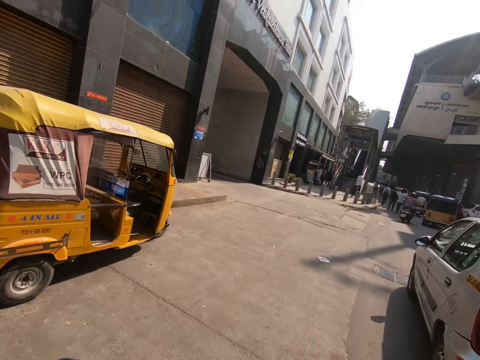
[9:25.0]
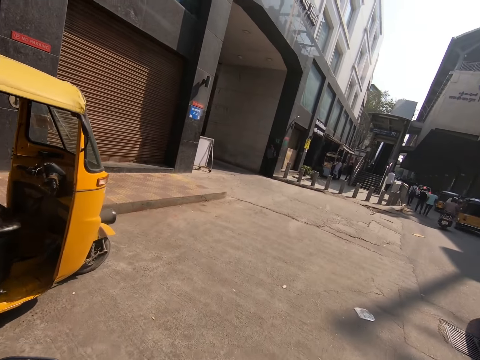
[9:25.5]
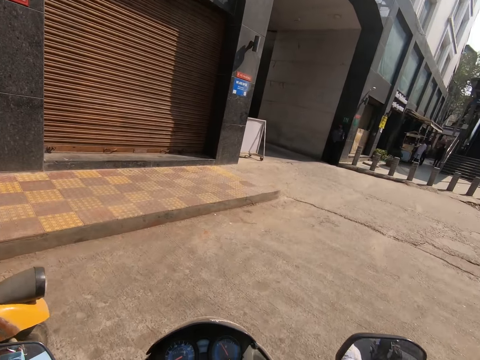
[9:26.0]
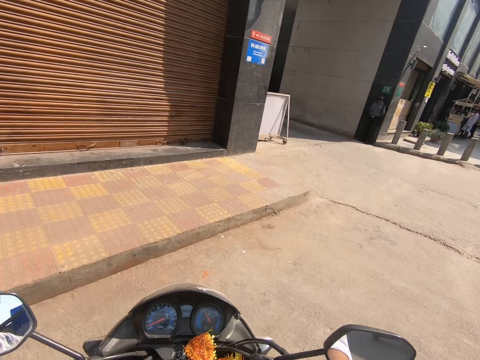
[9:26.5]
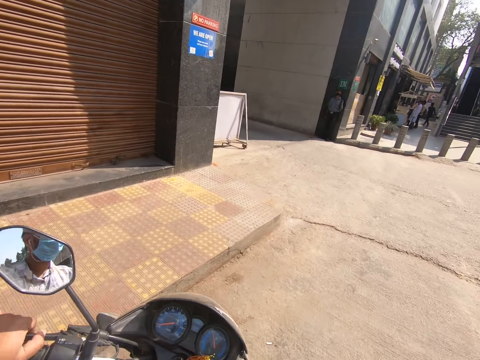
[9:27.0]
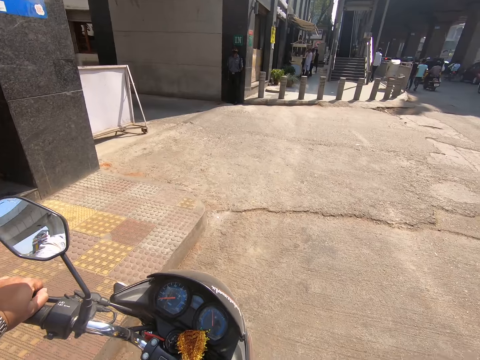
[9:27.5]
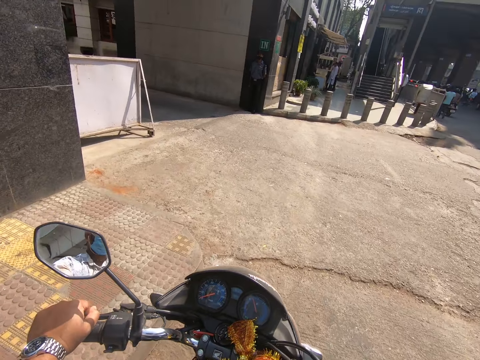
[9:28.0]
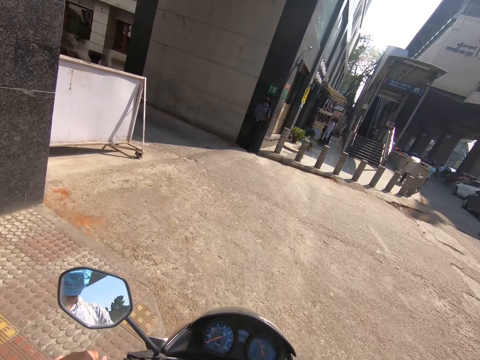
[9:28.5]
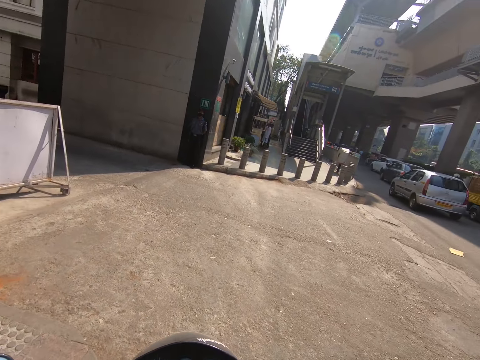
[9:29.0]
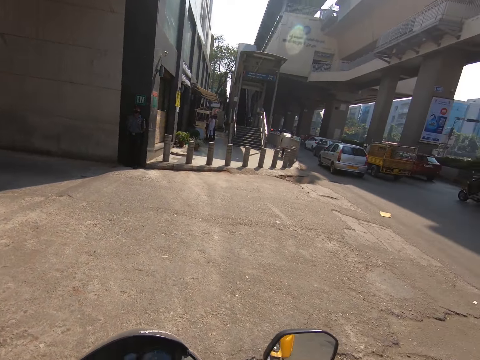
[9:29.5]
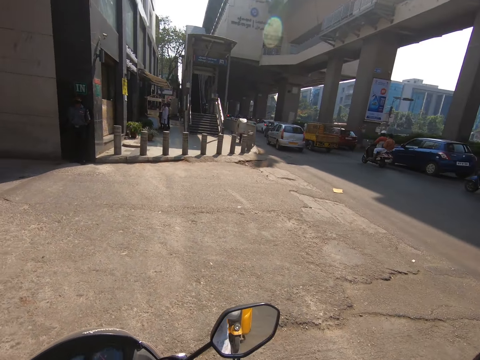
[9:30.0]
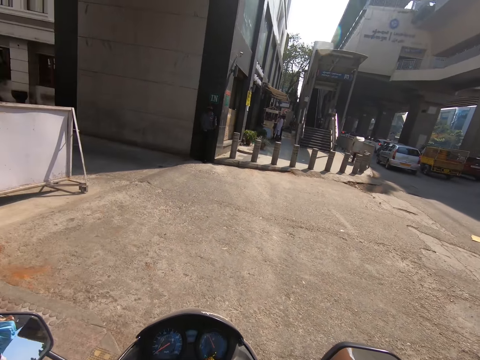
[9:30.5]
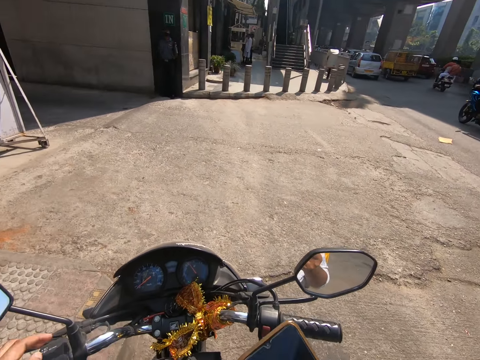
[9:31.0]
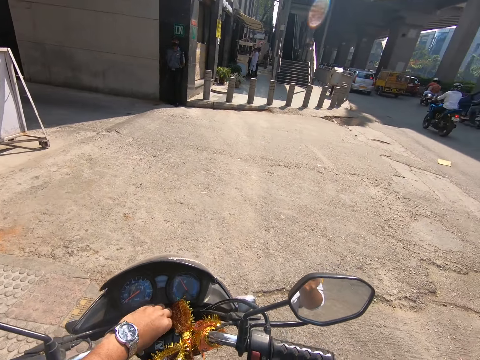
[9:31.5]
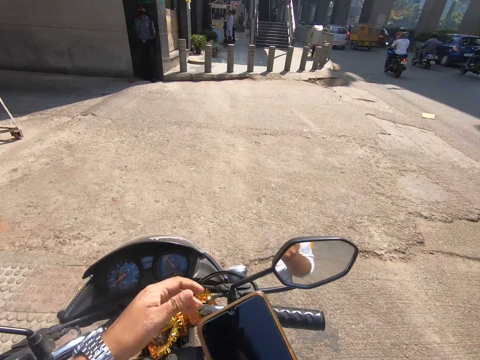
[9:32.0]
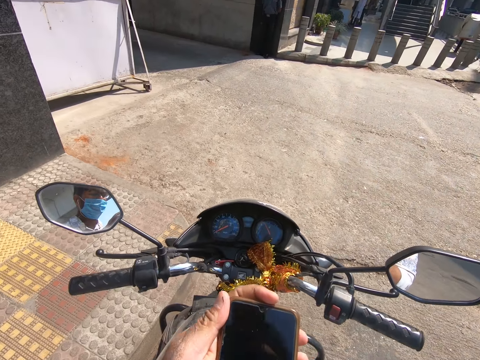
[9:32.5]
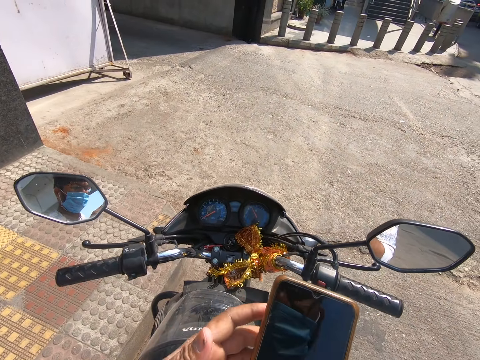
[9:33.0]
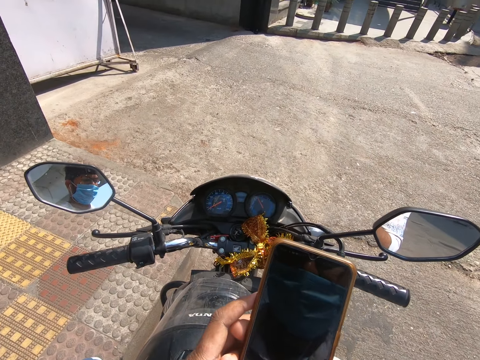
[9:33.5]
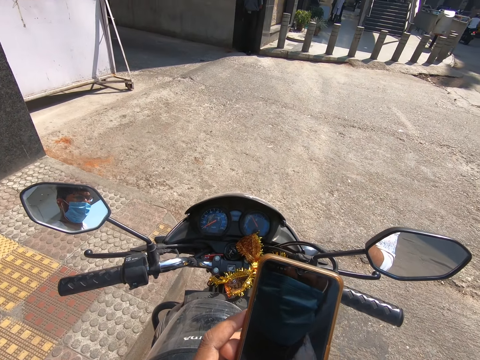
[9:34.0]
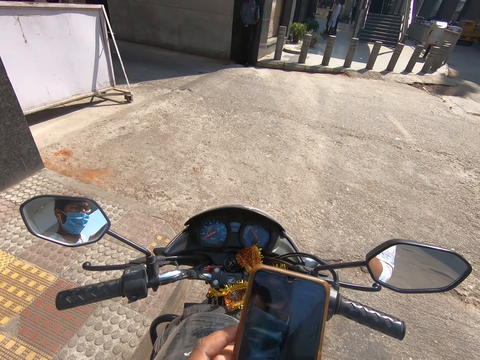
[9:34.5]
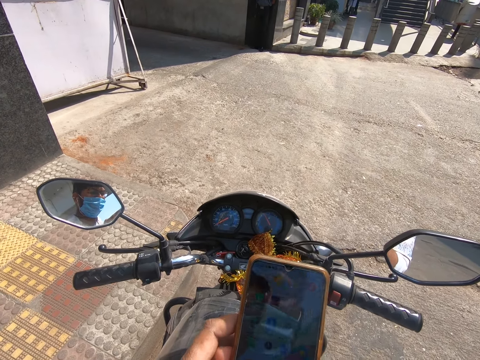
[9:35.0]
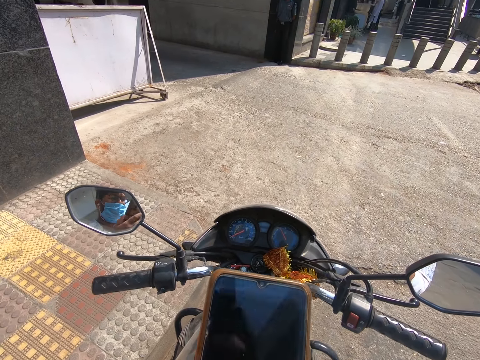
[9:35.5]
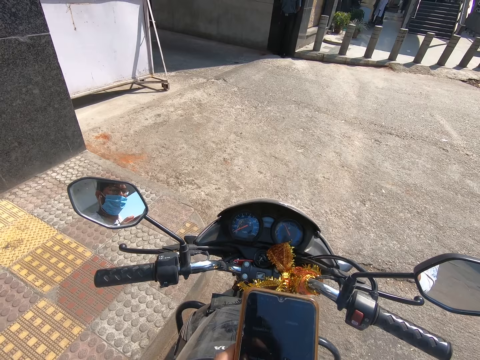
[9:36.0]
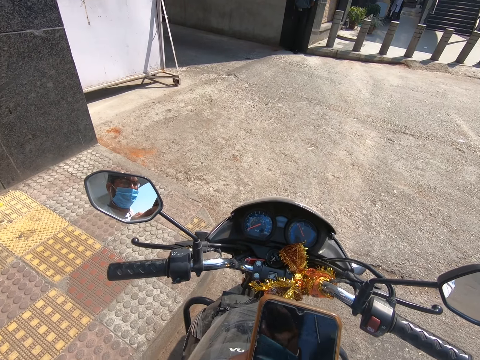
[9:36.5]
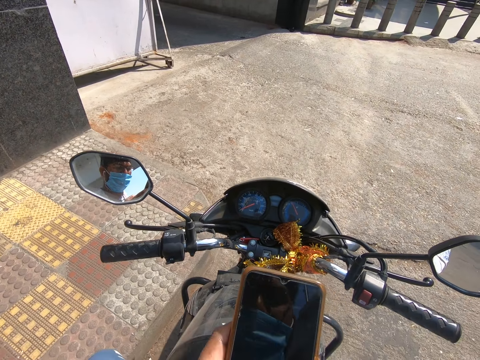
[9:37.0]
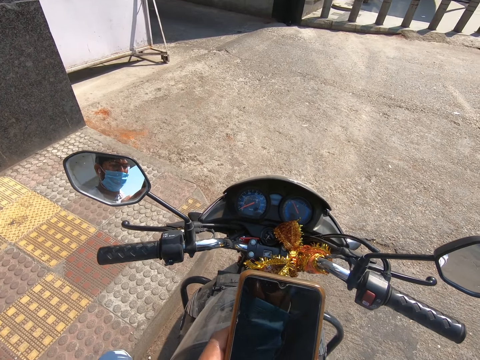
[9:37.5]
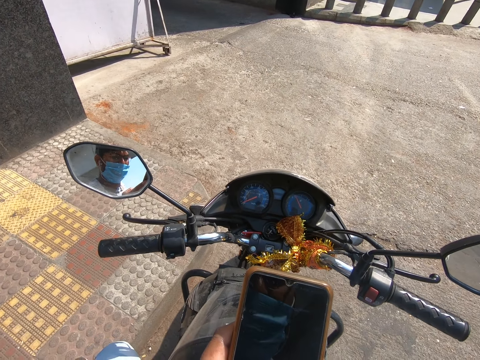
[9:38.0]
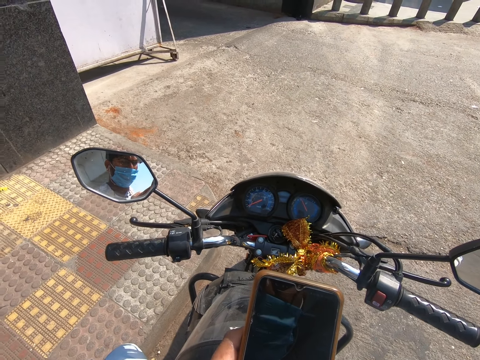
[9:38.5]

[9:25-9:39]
The camera wearer parks the motorcycle by the side of the road, on the sidewalk. He switches off the motorcycle ignition with his left hand. He operates the phone with his hands. He holds his phone with his hands.

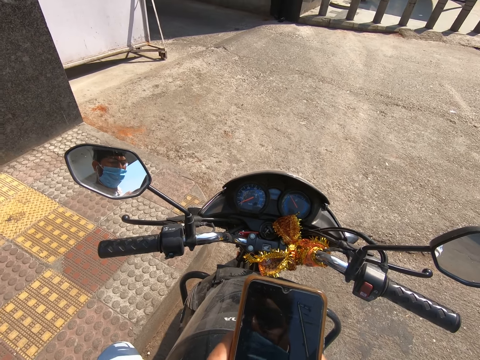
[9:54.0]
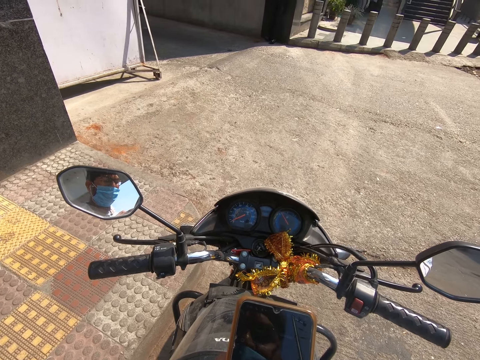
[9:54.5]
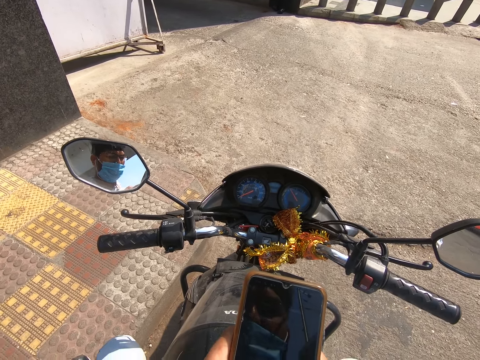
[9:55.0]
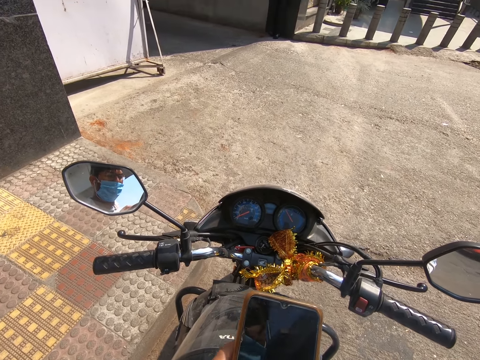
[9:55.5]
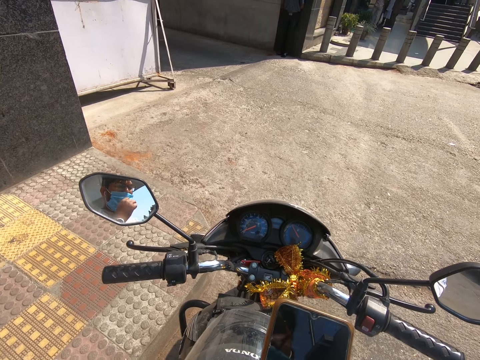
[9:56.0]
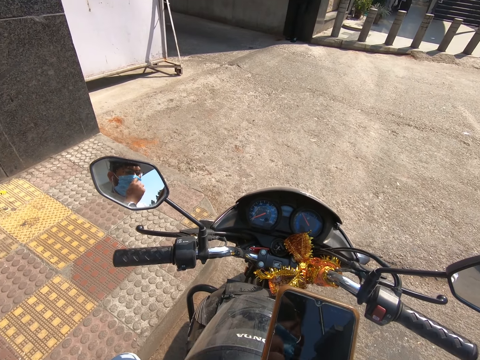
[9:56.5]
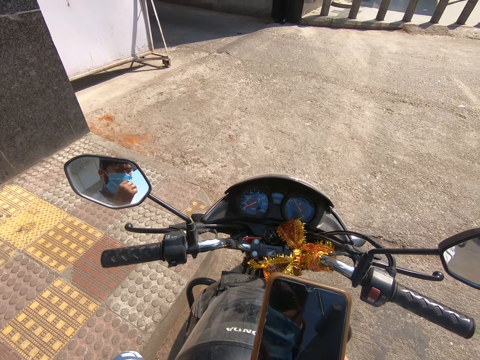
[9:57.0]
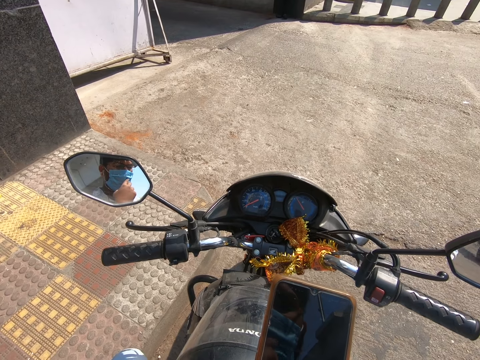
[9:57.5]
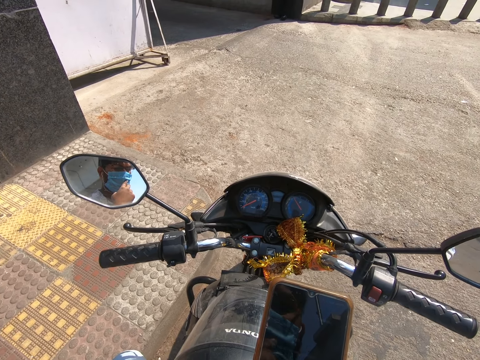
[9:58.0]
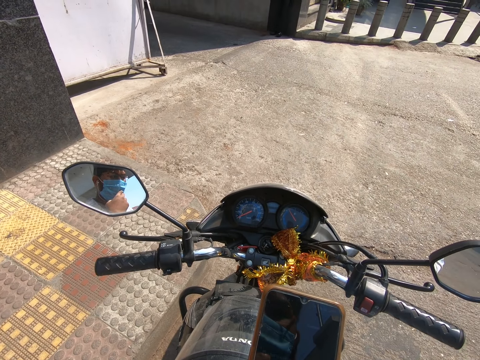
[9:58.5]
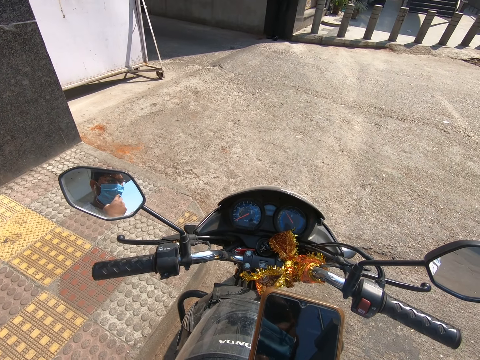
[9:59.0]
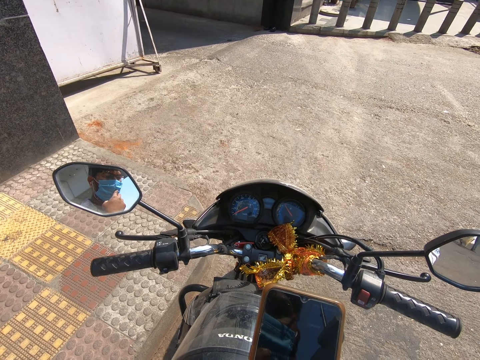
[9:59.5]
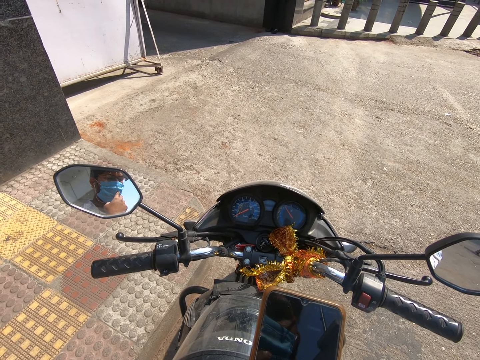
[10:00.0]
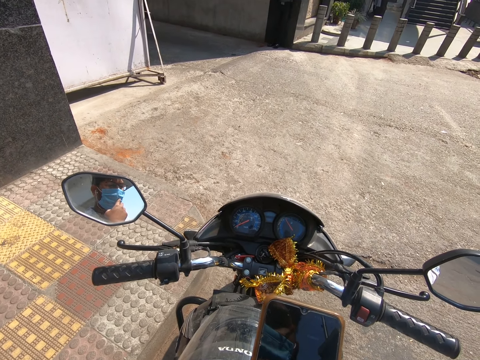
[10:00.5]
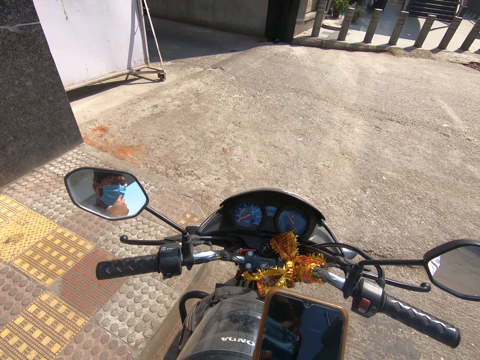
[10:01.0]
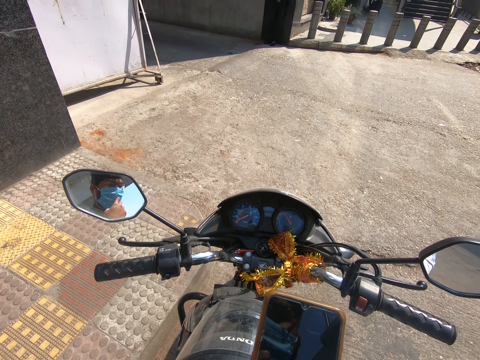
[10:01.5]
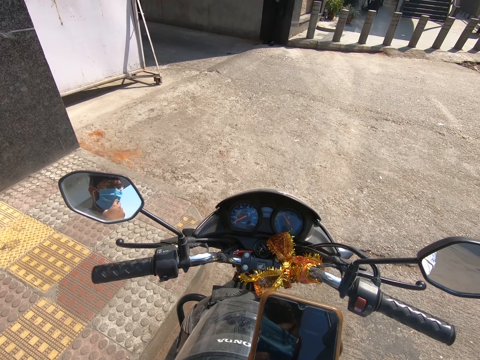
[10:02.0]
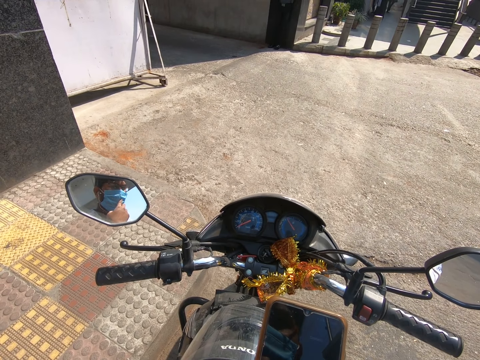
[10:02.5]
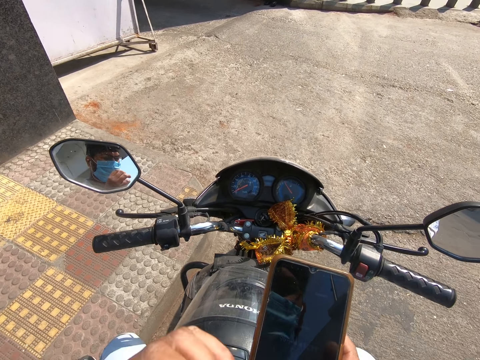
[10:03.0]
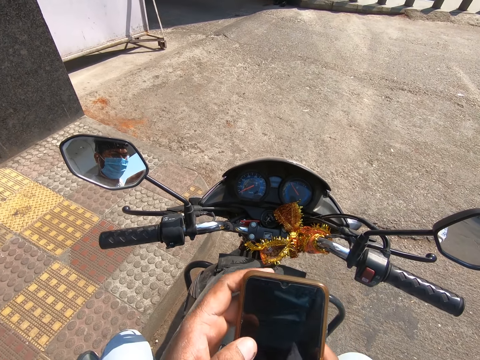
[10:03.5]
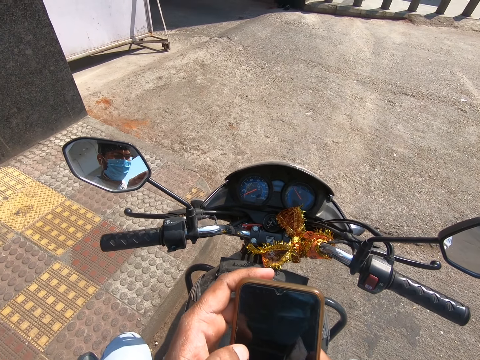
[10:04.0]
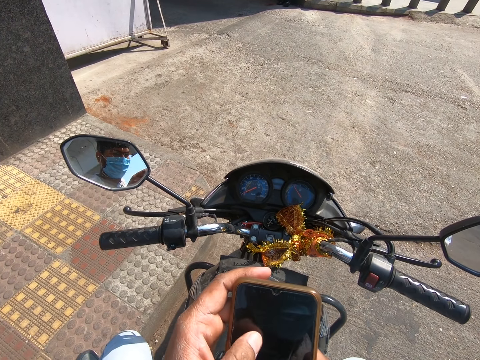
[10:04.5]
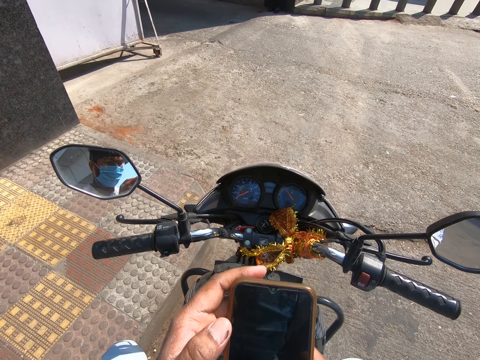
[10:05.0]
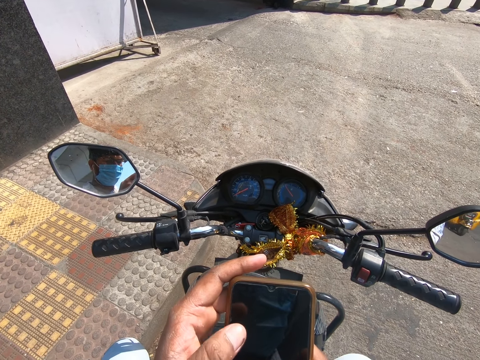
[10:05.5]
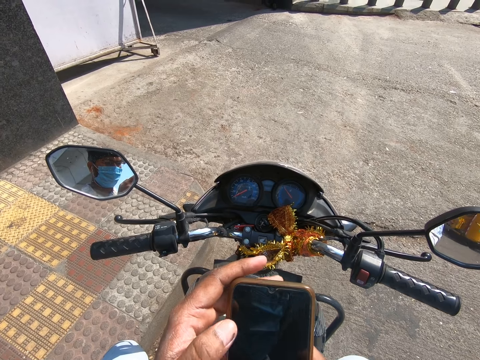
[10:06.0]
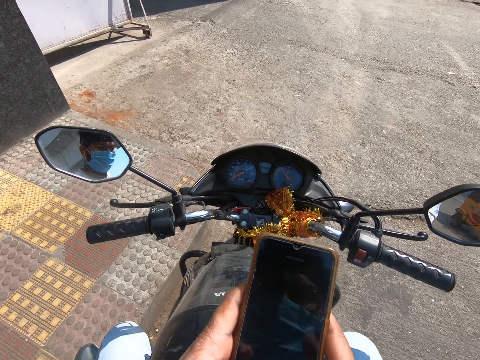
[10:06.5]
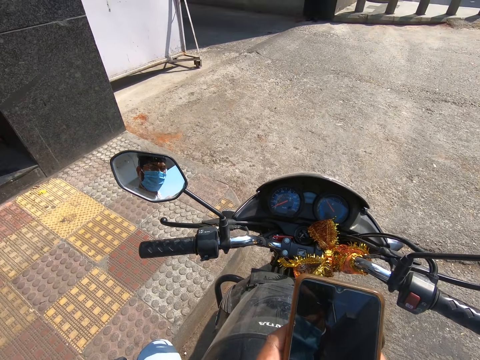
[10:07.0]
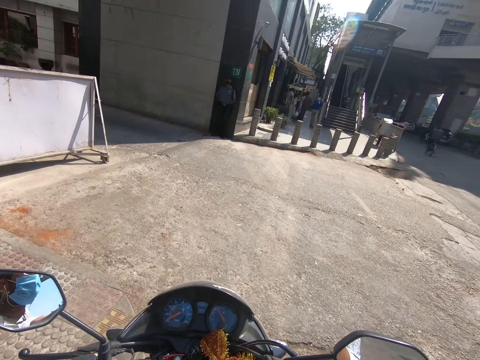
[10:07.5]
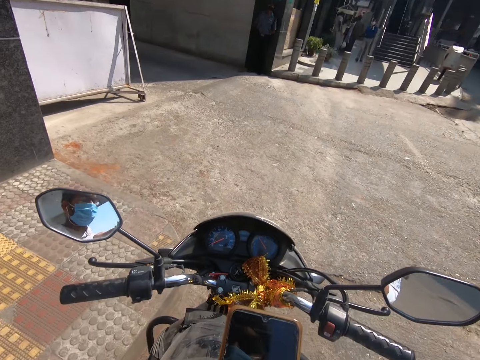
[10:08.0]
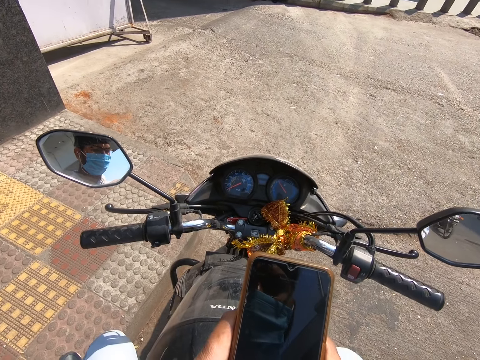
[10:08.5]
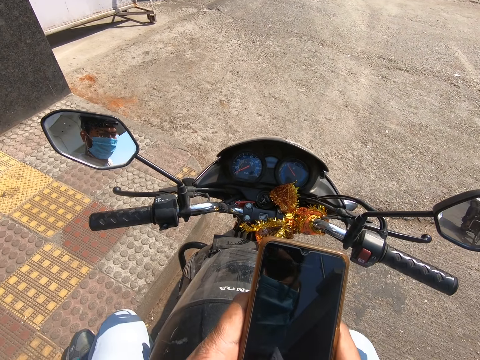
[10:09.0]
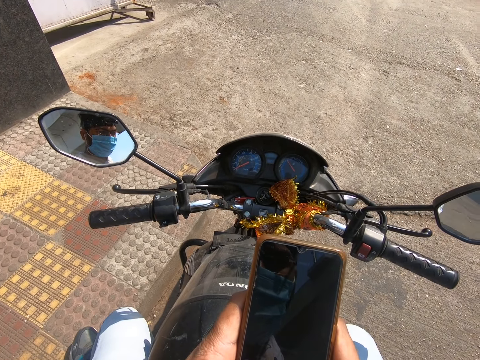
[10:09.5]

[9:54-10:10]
The camera wearer adjusts his face mask with his left hand. He holds his phone with his right hand. He presses the phone with his right hand. He operates the phone with his hands.
